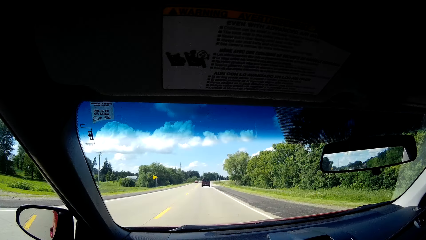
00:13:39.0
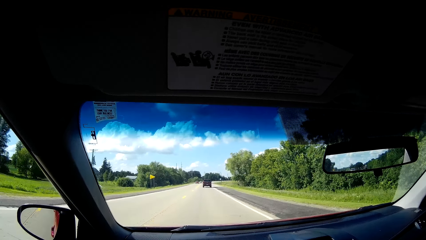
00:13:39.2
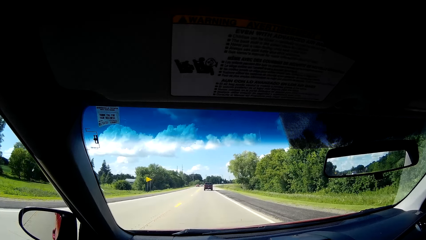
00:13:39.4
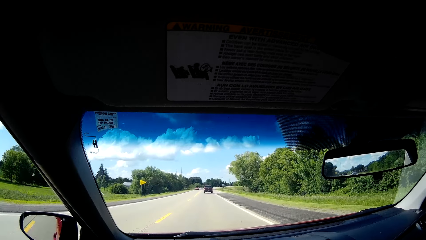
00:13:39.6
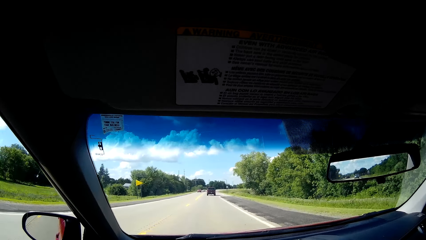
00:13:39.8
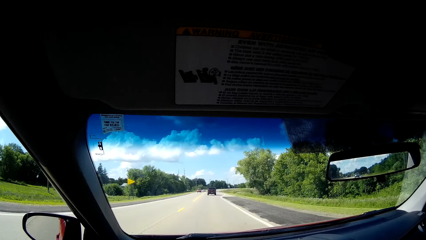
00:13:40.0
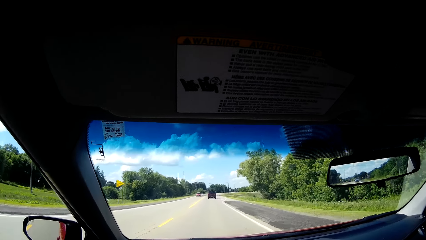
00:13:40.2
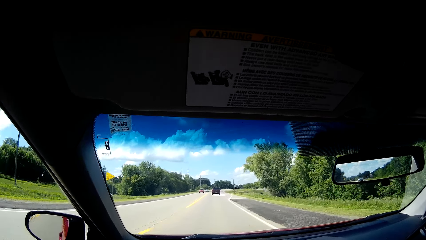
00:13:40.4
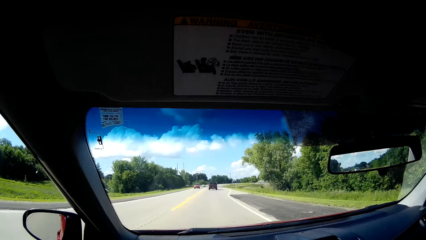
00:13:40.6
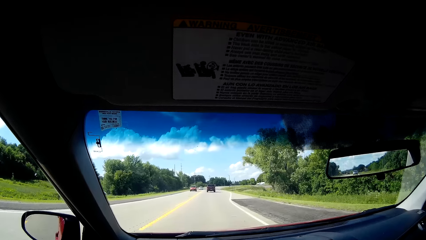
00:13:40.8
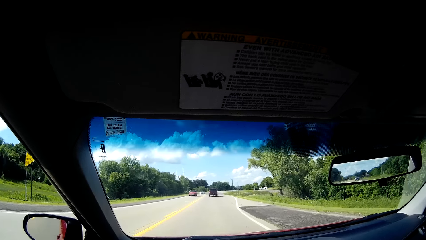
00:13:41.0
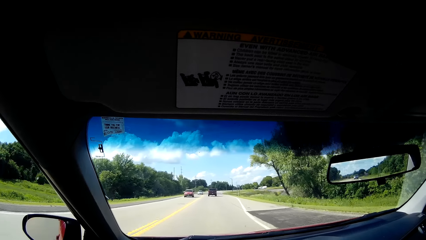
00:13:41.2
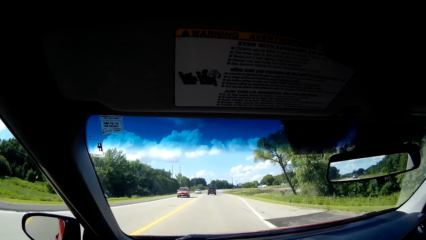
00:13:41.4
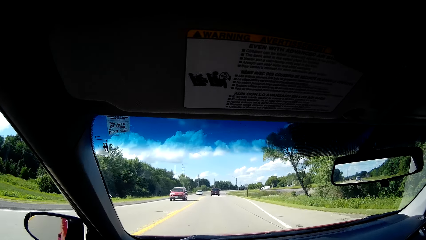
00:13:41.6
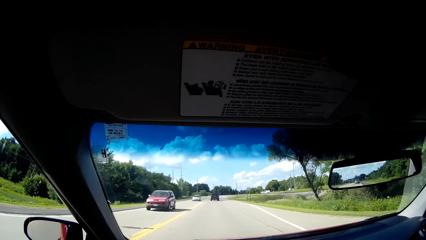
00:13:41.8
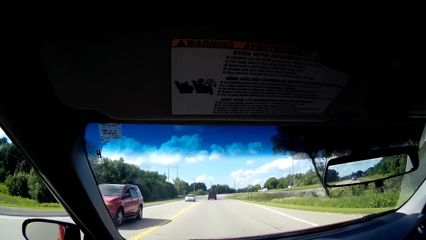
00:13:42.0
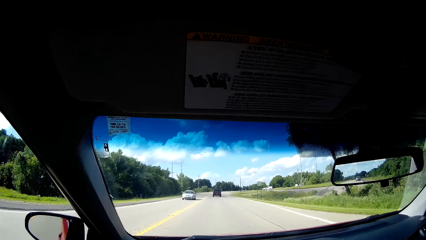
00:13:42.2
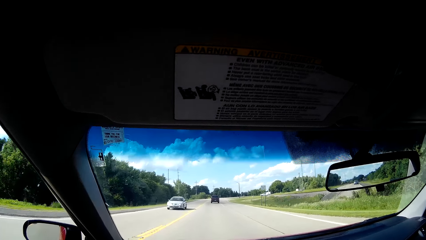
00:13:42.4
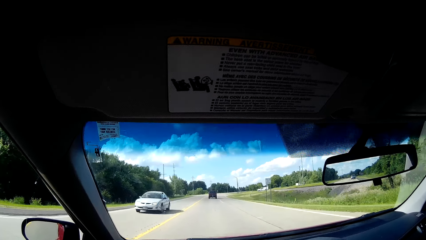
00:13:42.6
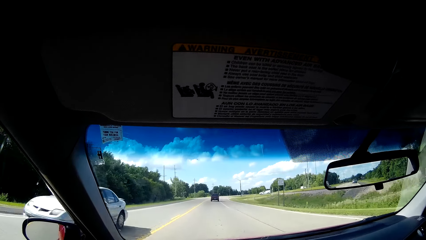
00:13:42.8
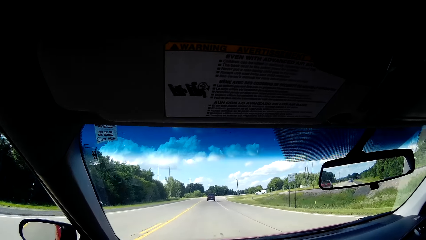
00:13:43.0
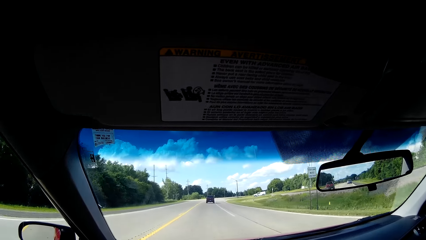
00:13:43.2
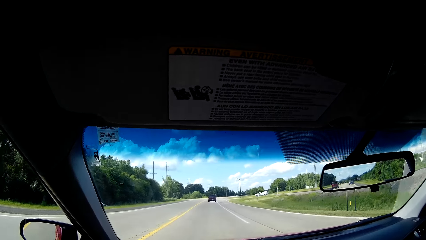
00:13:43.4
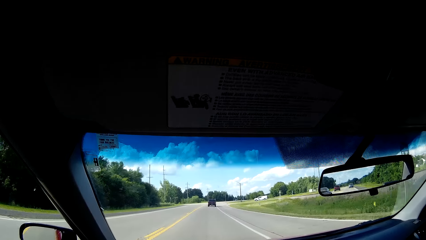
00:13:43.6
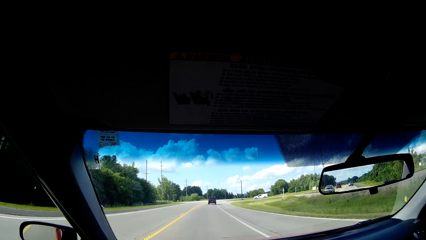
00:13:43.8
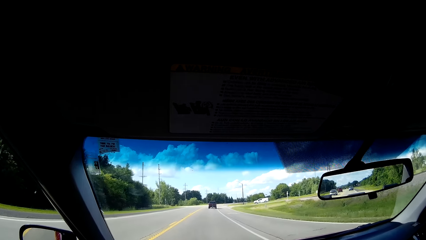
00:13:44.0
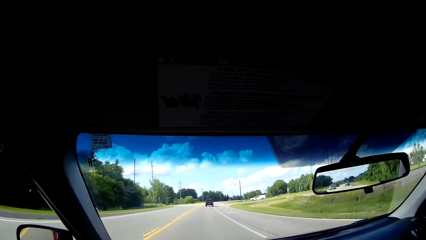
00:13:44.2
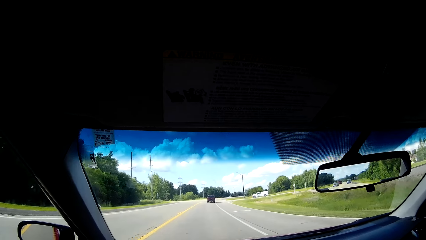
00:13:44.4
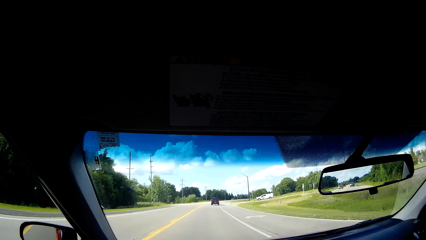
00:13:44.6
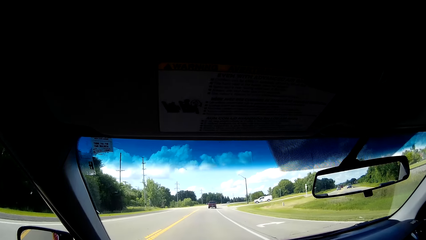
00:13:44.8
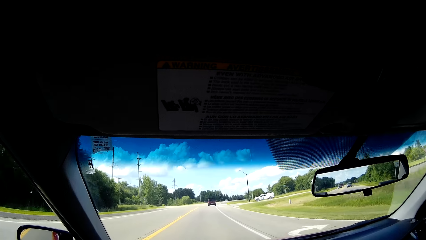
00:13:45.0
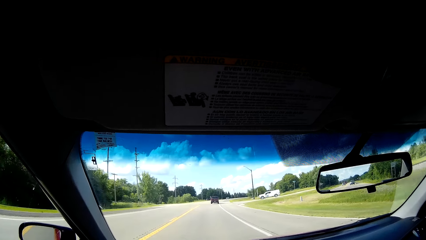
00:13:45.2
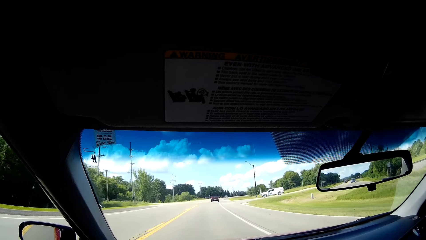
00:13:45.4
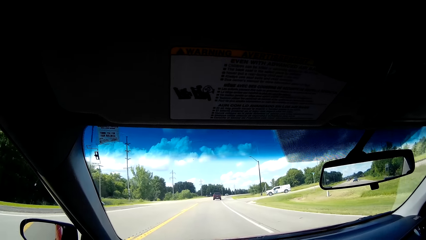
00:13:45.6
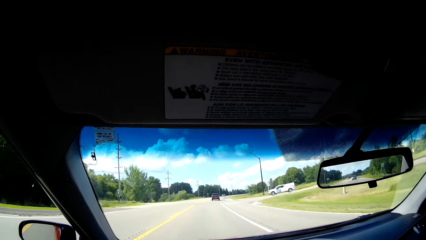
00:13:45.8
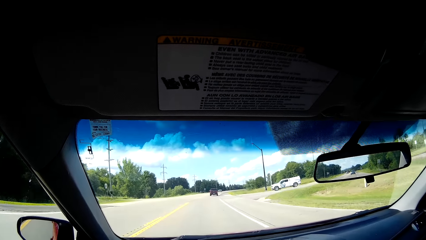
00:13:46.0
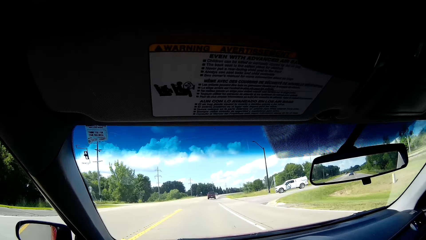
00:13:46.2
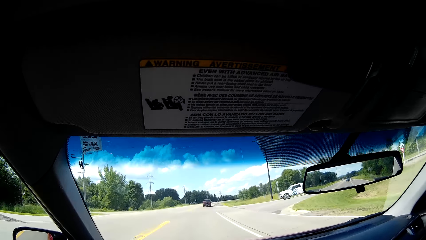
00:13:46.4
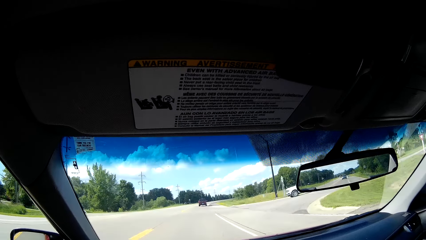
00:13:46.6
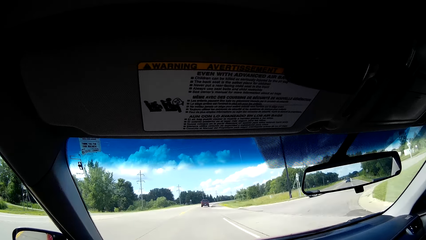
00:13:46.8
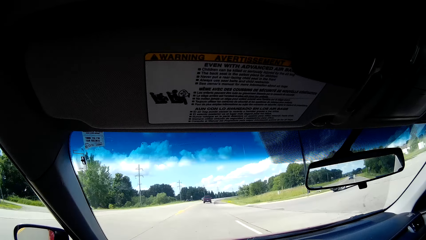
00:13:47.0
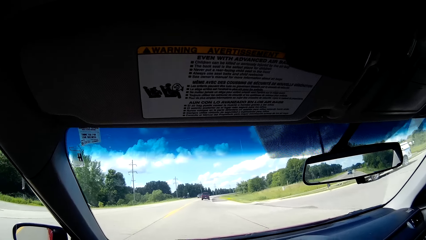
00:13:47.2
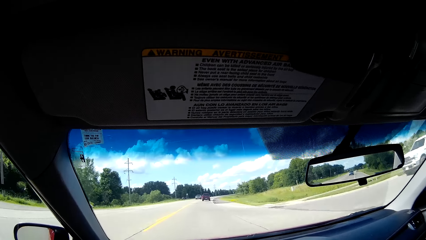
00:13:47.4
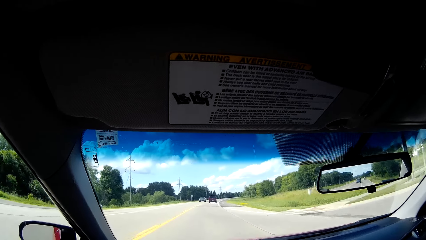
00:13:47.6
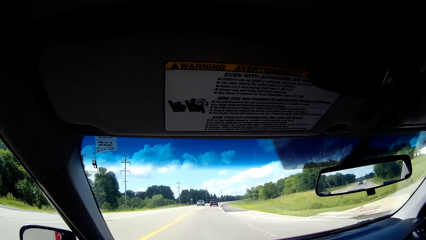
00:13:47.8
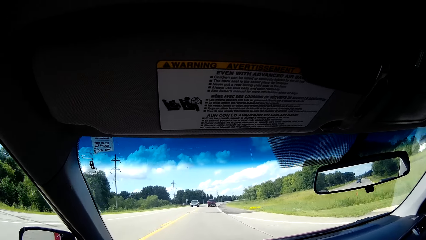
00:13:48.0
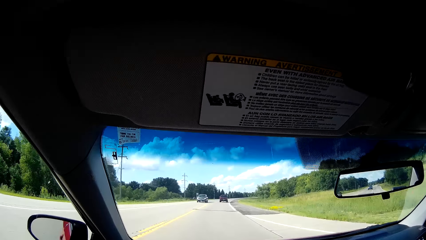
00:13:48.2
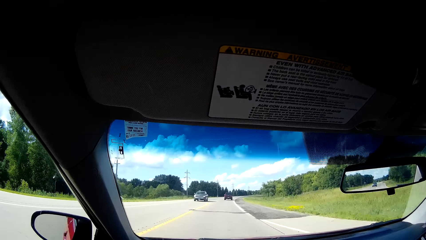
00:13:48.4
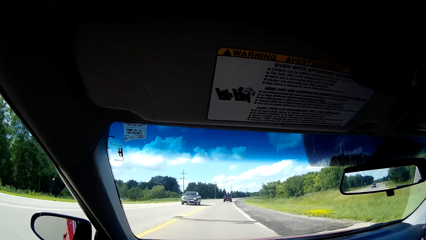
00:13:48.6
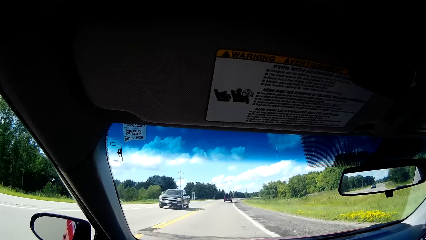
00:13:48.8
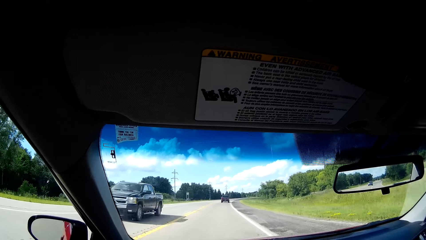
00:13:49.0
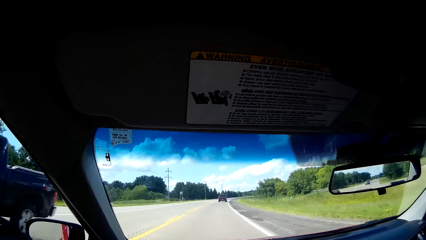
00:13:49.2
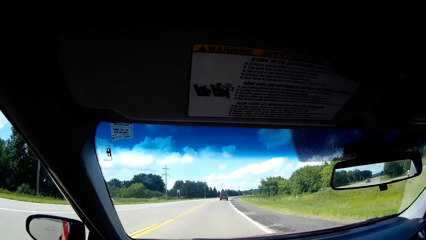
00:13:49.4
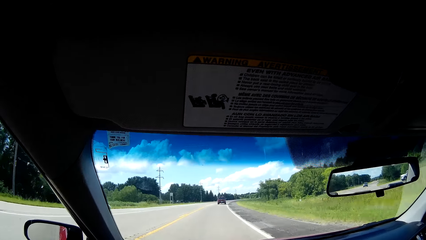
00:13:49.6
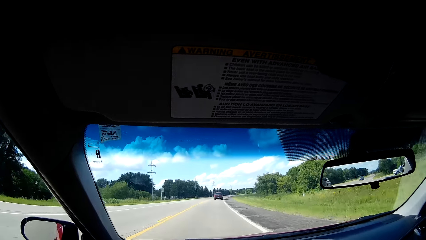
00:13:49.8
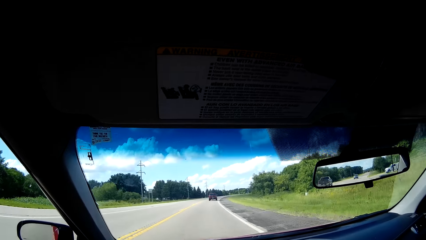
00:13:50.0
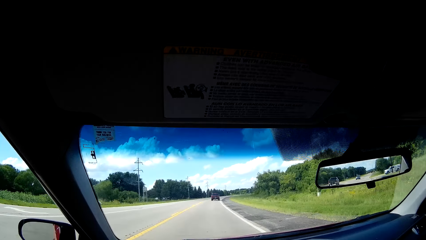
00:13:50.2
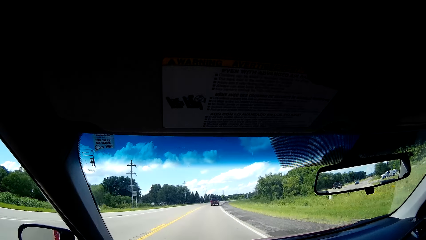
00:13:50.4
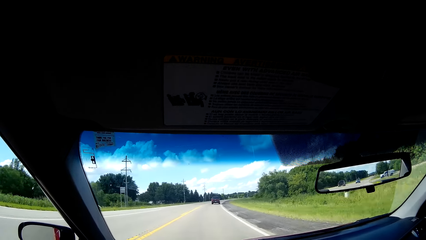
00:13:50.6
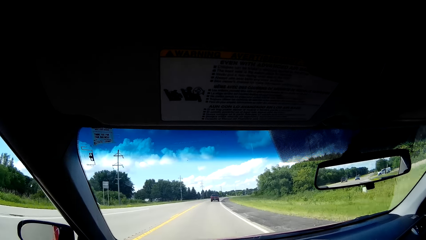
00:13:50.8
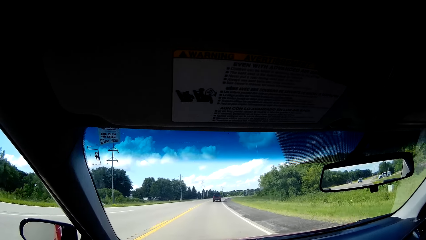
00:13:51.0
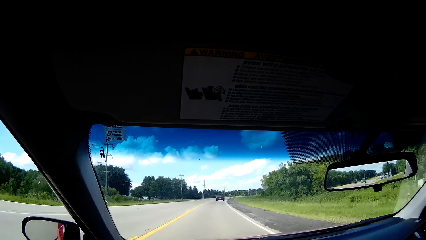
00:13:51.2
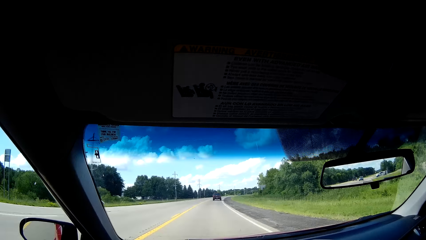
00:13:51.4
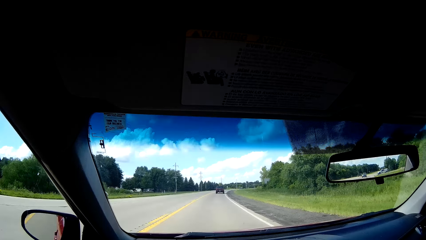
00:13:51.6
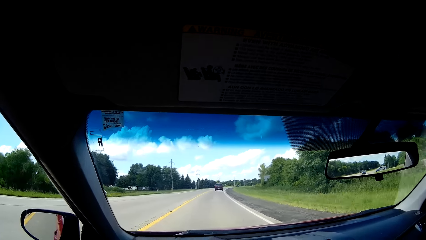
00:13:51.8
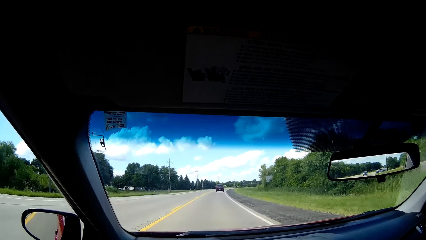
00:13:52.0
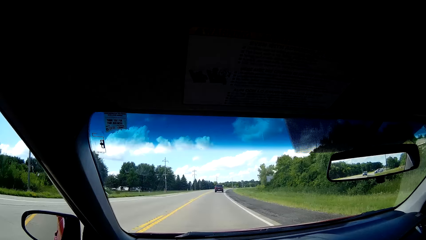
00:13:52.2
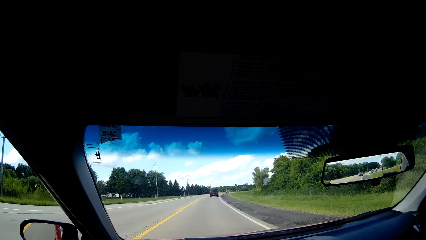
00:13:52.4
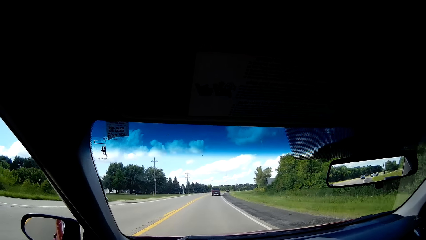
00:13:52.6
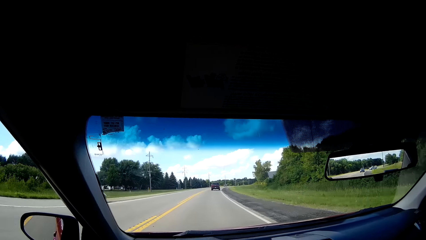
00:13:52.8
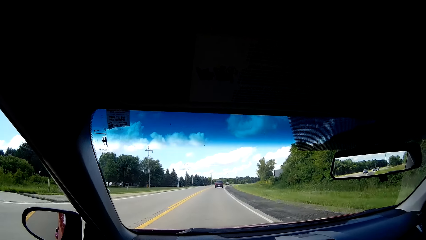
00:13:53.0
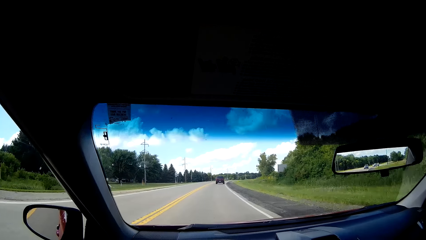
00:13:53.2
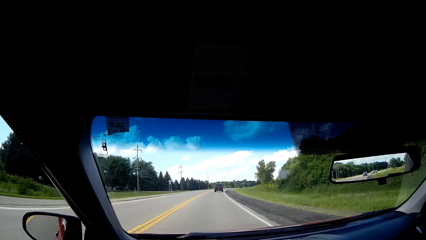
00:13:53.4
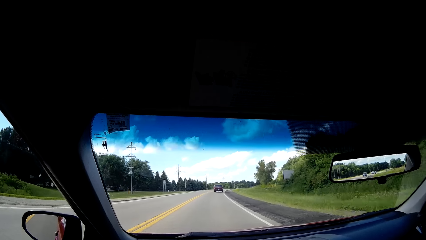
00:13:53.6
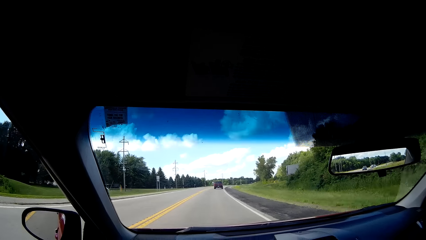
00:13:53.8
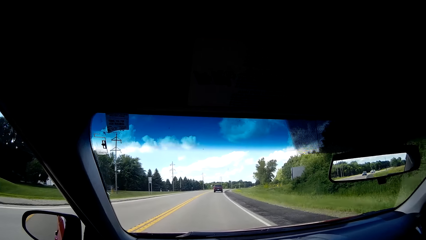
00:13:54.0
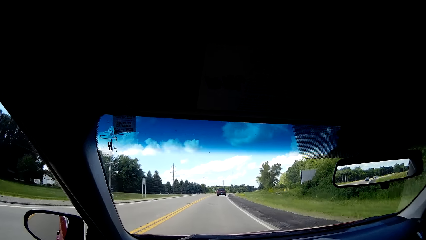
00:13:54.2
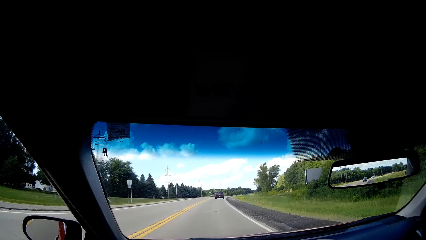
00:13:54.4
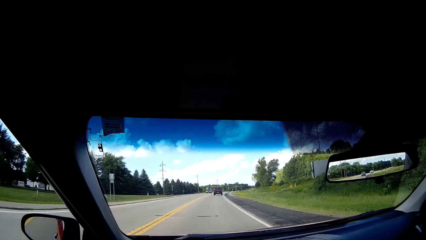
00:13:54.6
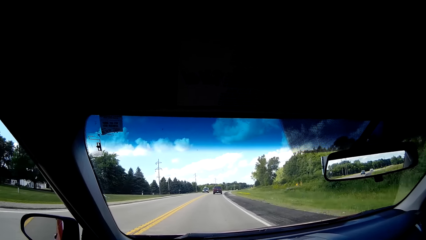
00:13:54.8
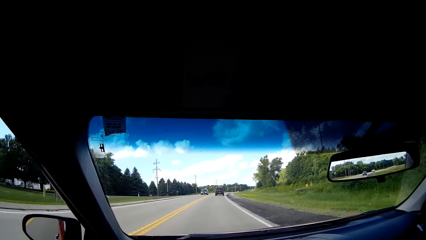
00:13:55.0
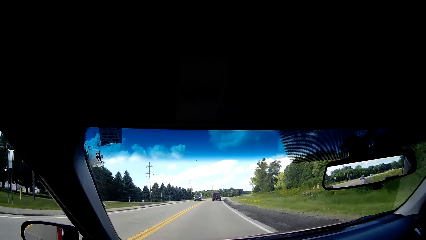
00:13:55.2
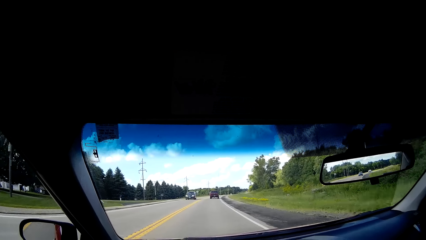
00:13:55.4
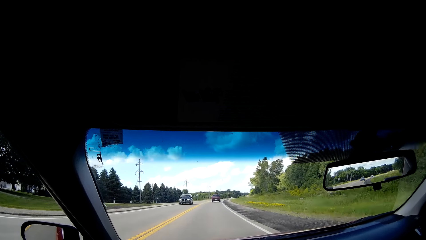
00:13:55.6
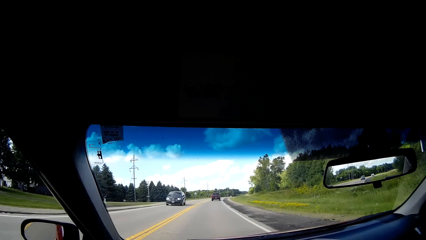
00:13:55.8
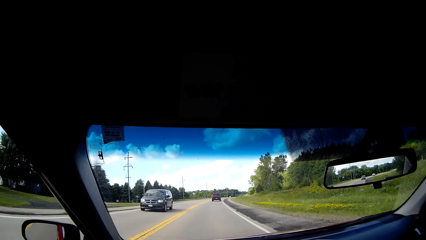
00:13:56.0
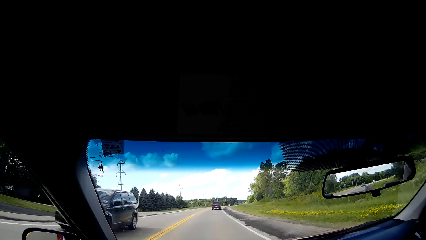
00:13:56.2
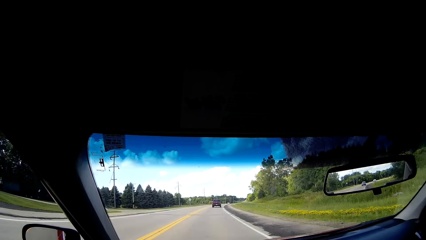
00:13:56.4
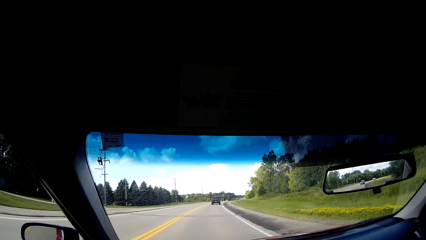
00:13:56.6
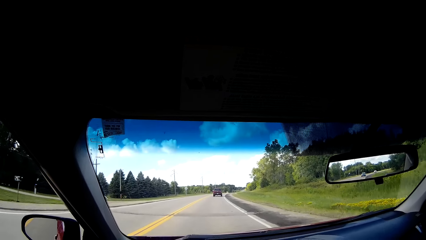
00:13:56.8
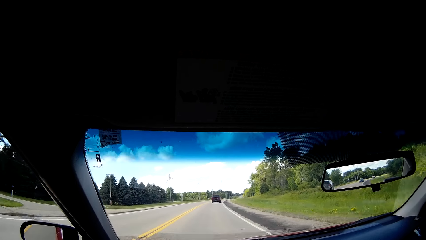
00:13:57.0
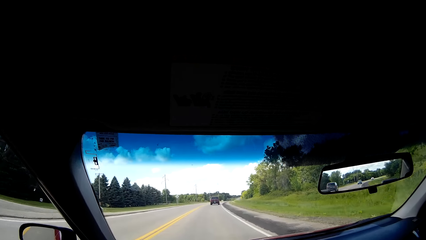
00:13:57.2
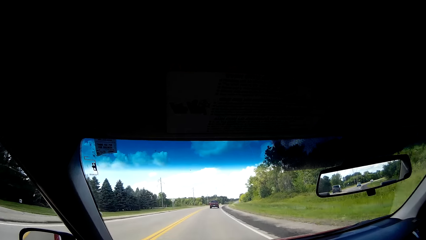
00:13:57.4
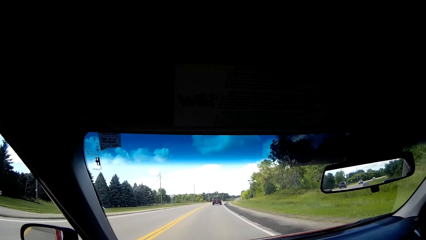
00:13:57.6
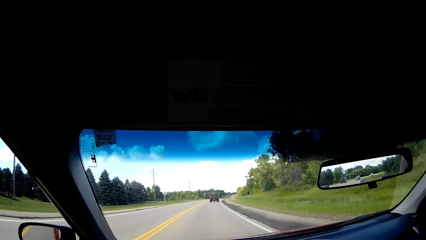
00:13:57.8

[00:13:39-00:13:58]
The camera wearer listens to the music. They drive the road. They look at the pickup on the road. They look through the rear view mirror. They look at the car.
